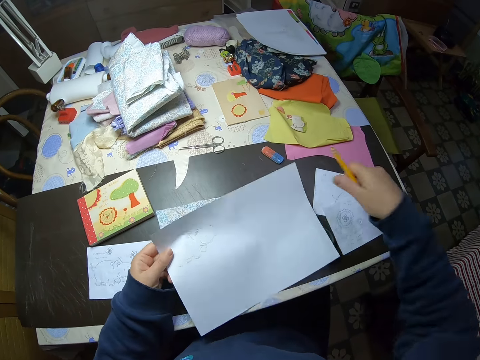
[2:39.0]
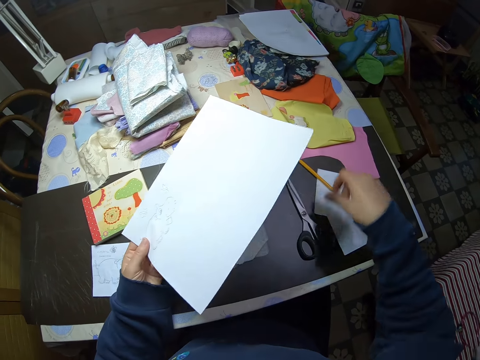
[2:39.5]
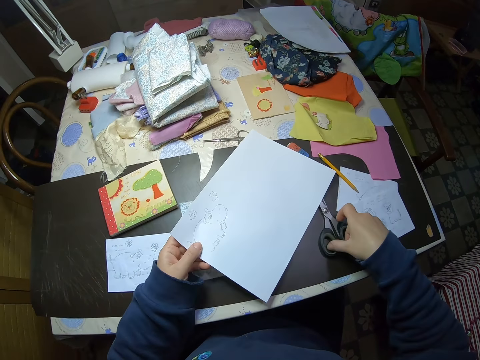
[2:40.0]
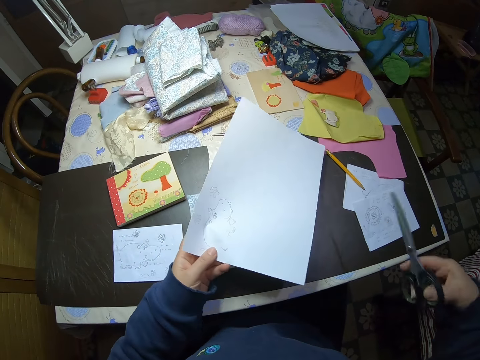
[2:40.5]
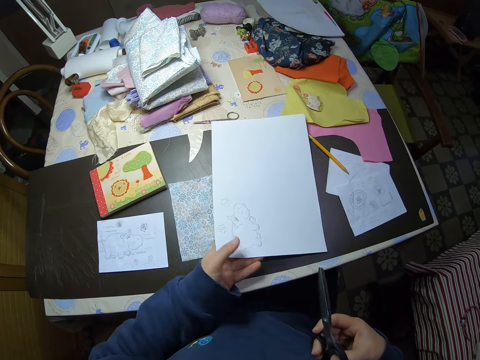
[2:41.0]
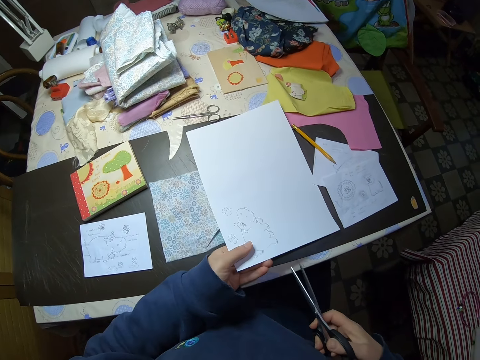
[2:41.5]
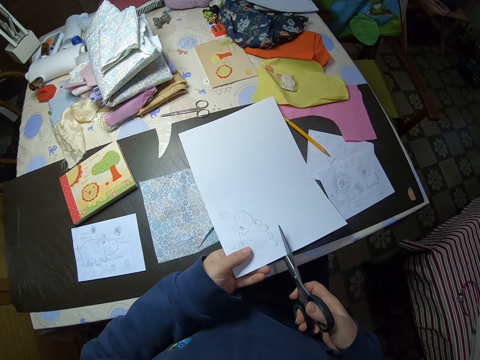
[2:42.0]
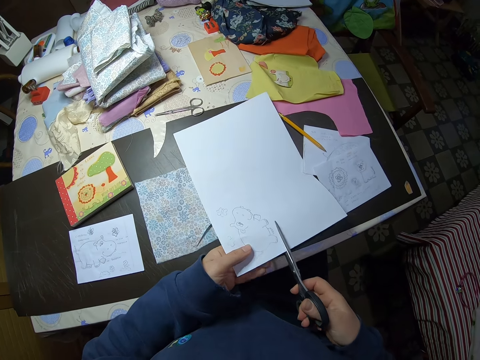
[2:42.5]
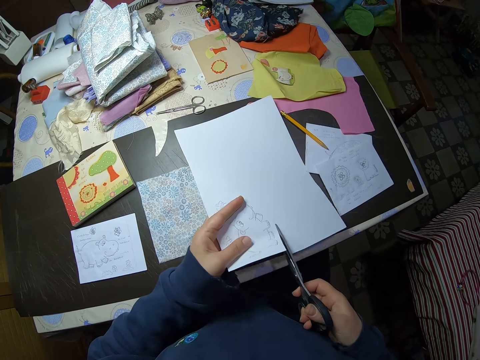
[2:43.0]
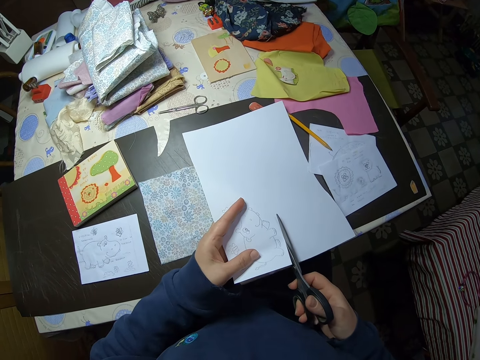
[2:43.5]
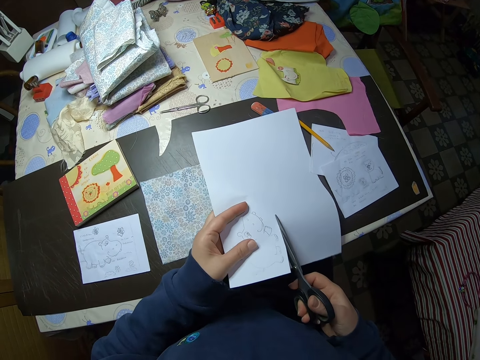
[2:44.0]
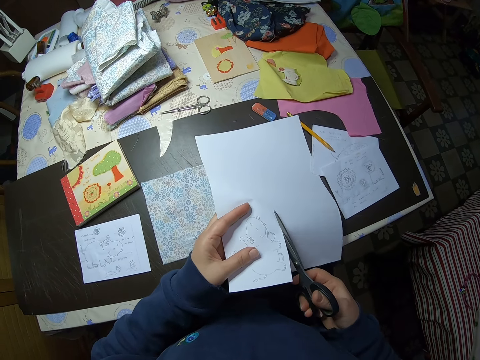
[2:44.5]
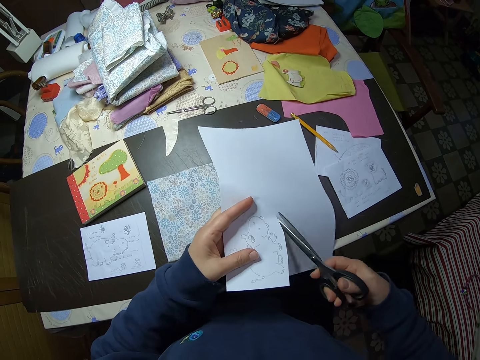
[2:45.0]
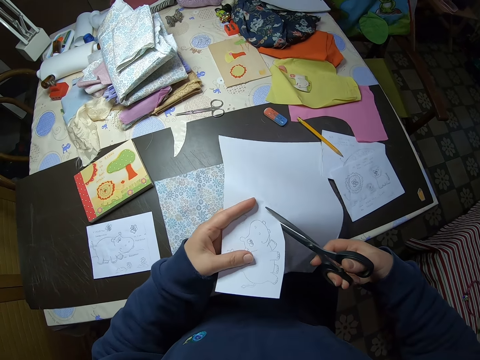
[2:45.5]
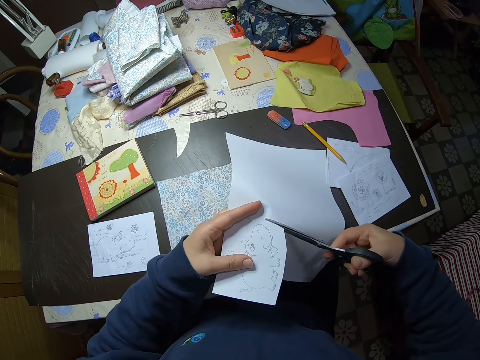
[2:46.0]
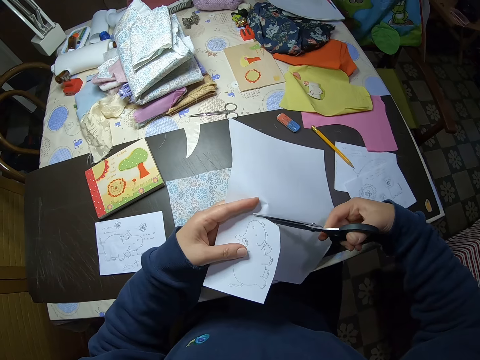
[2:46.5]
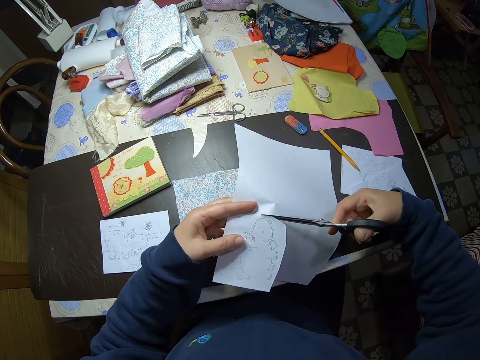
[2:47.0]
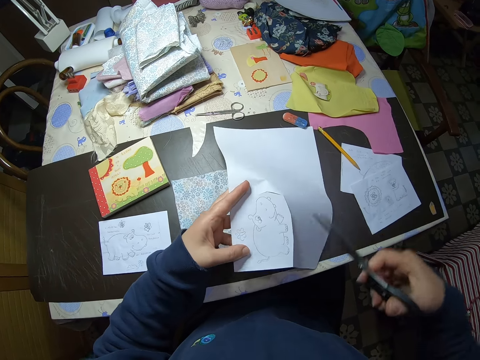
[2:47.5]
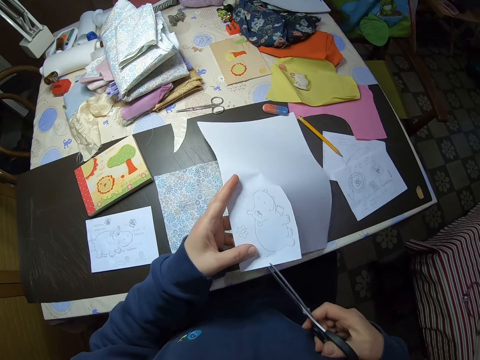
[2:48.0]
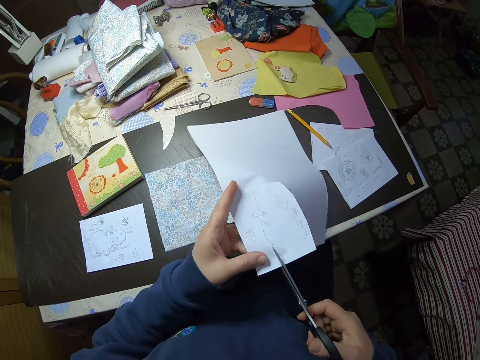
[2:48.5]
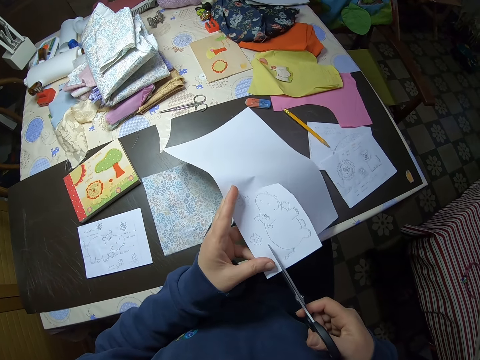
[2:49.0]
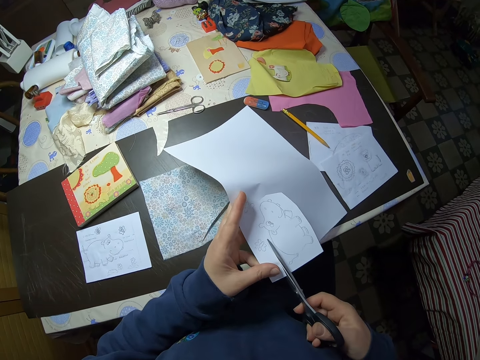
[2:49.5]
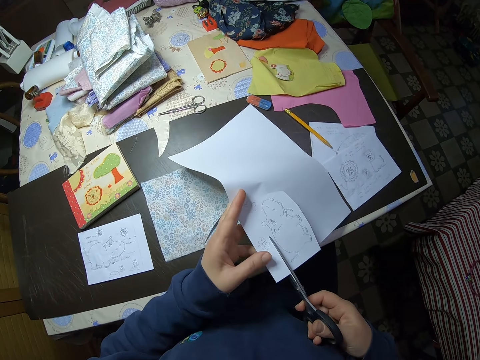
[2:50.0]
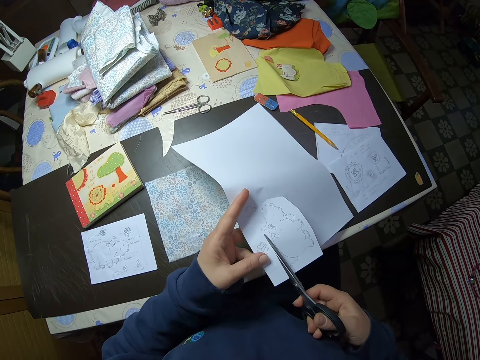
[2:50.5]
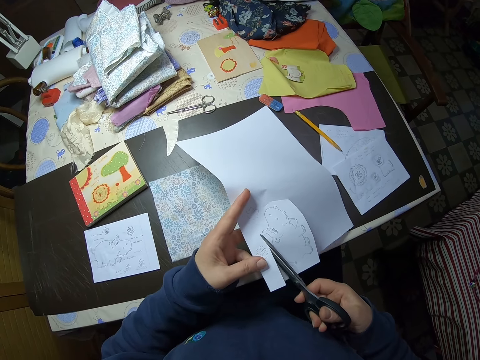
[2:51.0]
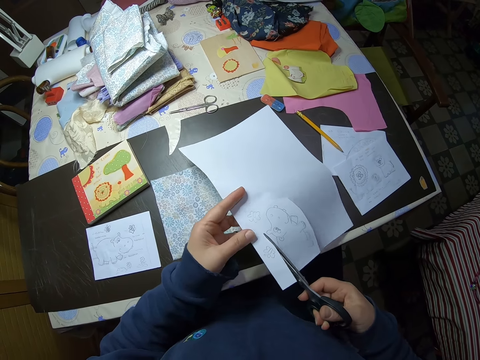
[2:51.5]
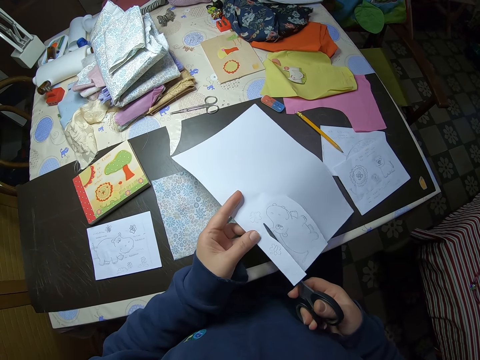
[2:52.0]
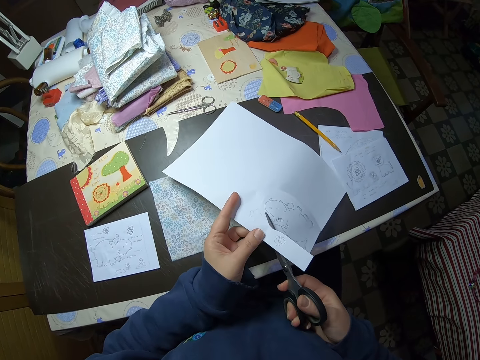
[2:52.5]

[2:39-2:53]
The camera wearer holds the other paper with her left hand. She places a pencil on the table. She picks up a scissors on the table. She cuts the paper into an animal shape.

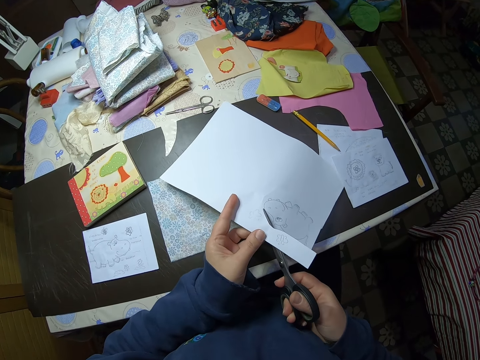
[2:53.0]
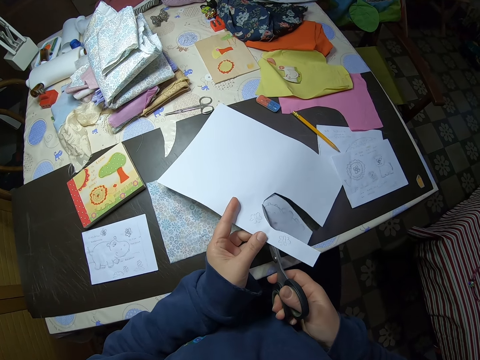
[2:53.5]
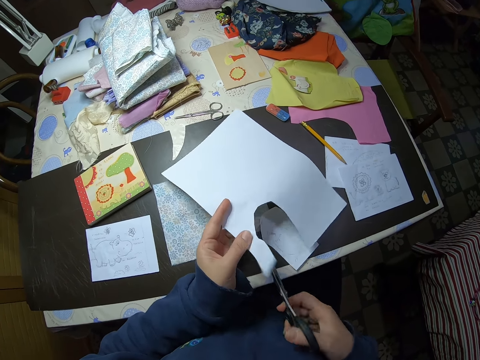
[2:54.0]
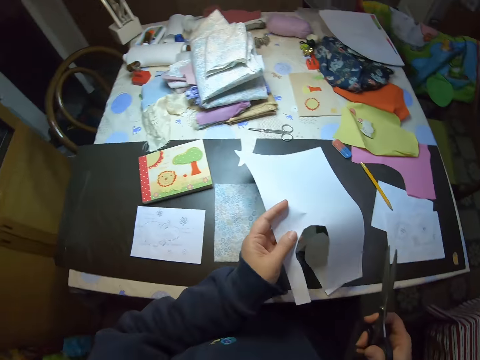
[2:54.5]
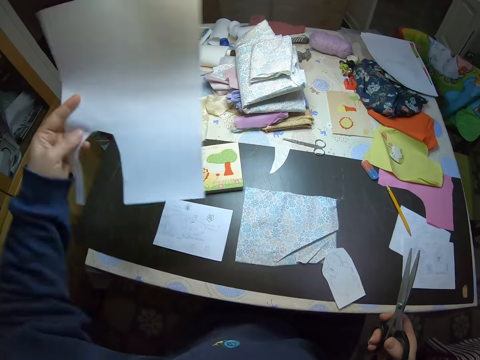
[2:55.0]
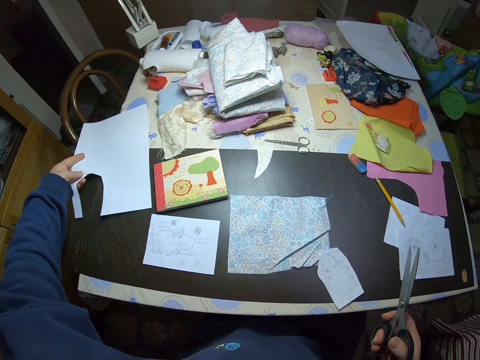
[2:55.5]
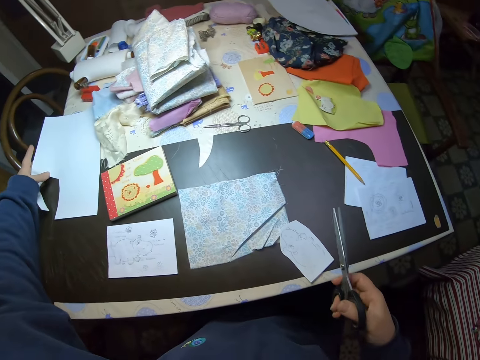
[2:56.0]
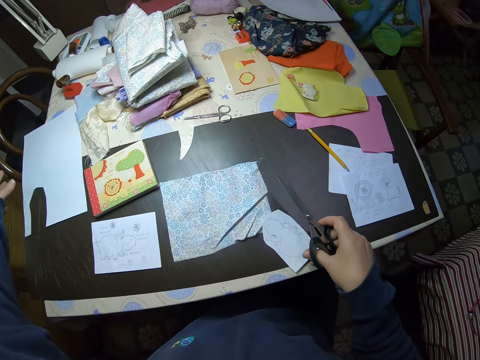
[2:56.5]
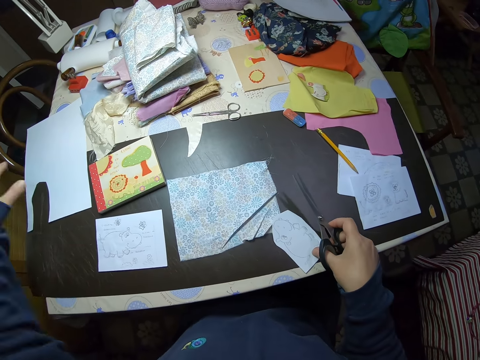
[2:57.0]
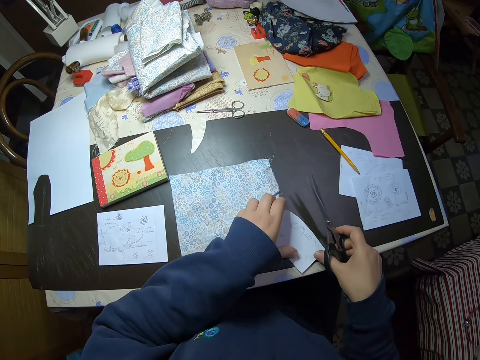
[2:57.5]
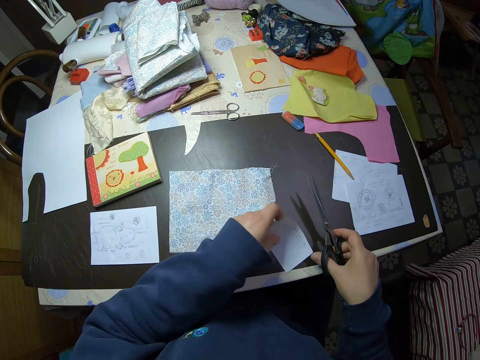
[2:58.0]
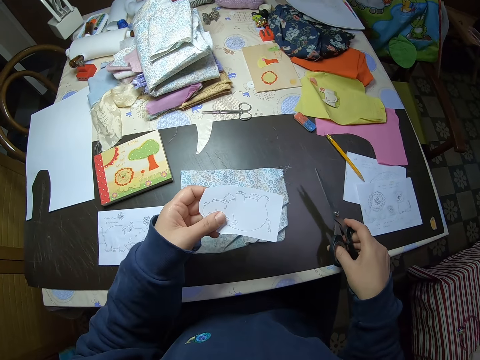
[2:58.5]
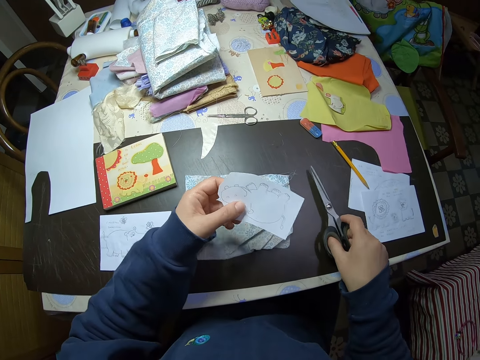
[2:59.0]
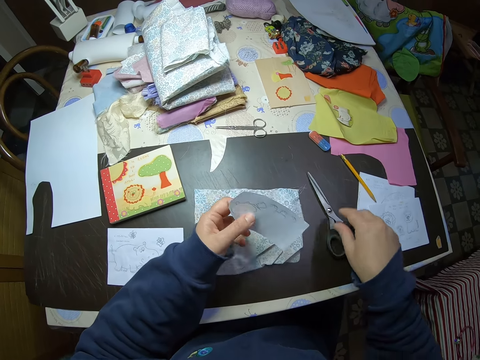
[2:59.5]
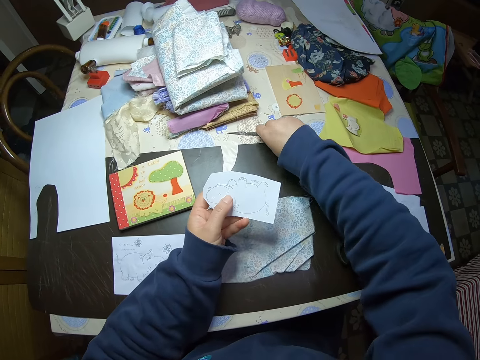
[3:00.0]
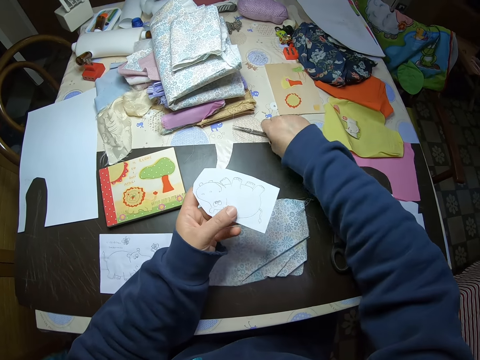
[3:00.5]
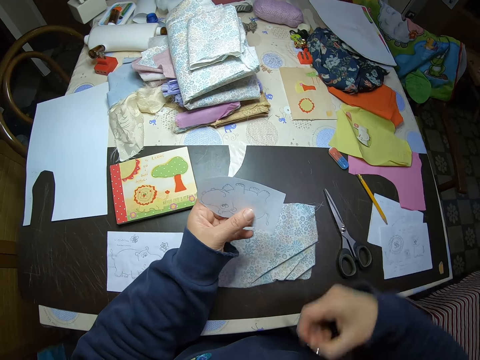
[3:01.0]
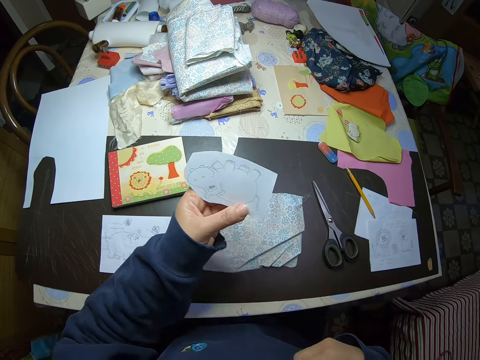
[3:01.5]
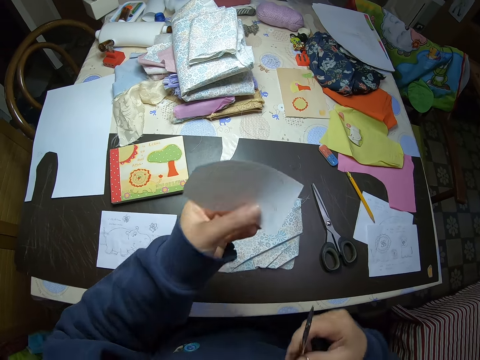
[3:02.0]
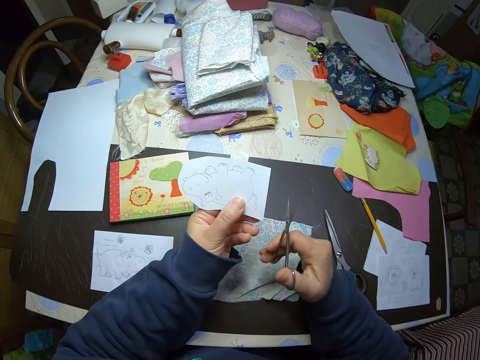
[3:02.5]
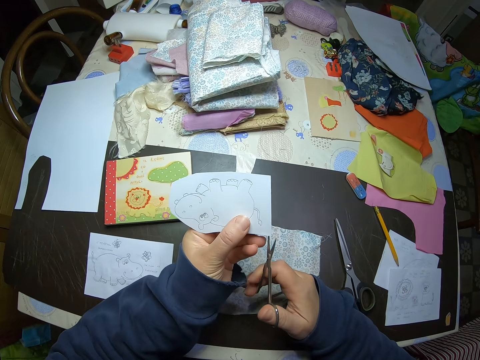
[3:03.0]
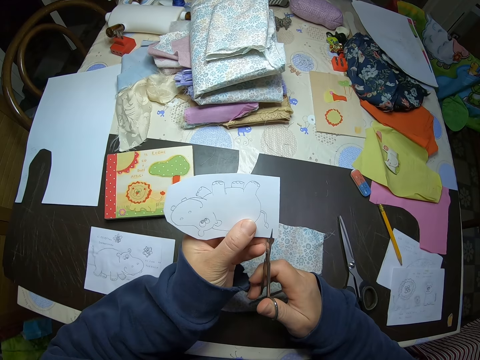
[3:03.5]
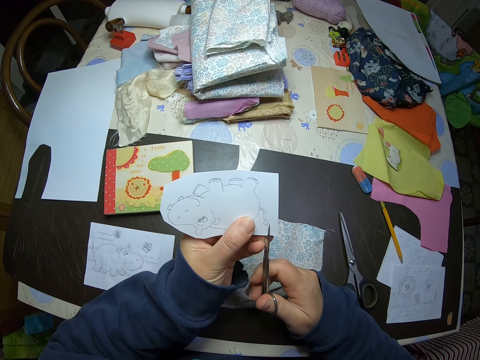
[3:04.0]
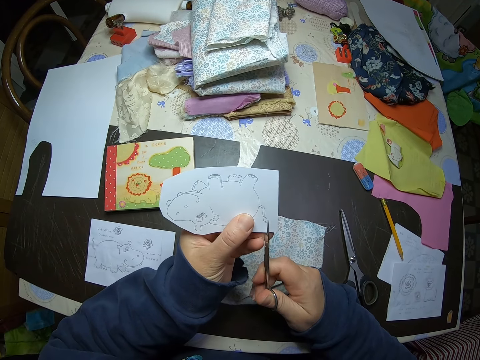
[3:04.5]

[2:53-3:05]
The camera wearer places the drawing paper on the table. They hold the paper on the table. They pick up the sketch picture. They drop the scissors on the table. They pick up another scissors on the table. They cut the paper into an animal shape.
